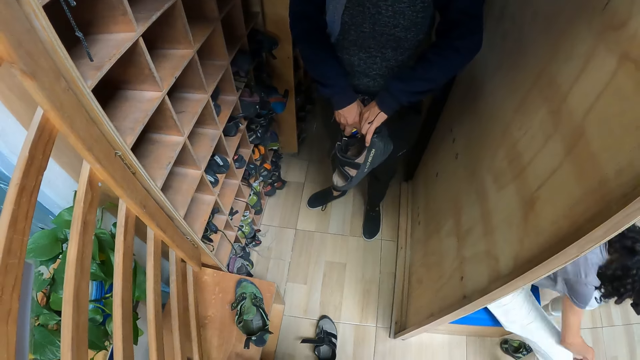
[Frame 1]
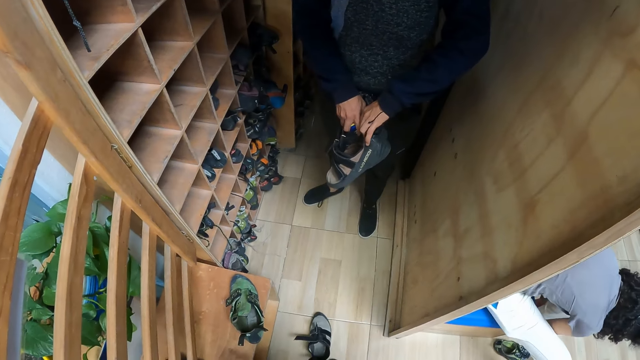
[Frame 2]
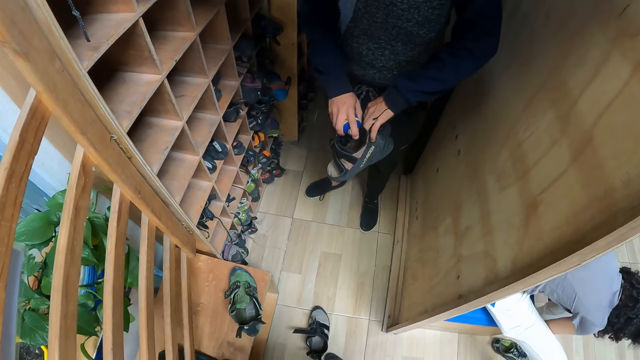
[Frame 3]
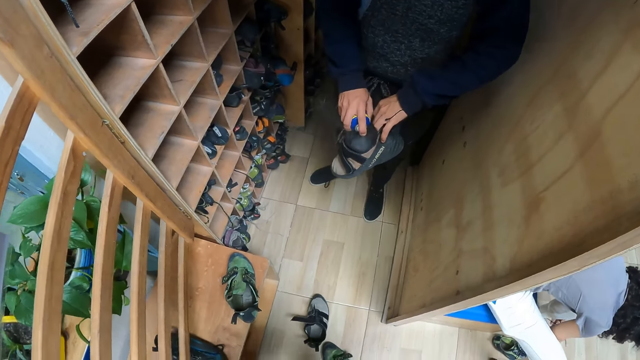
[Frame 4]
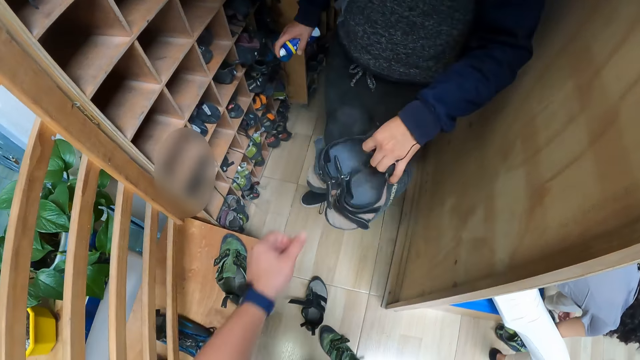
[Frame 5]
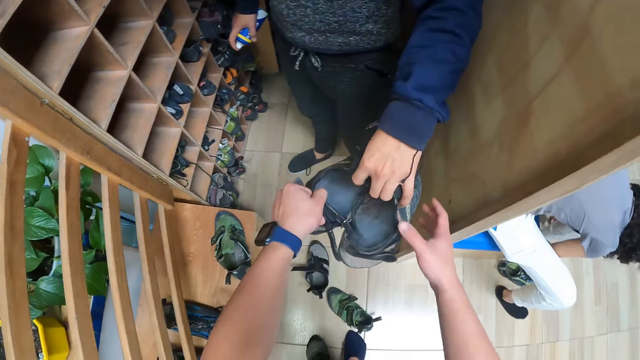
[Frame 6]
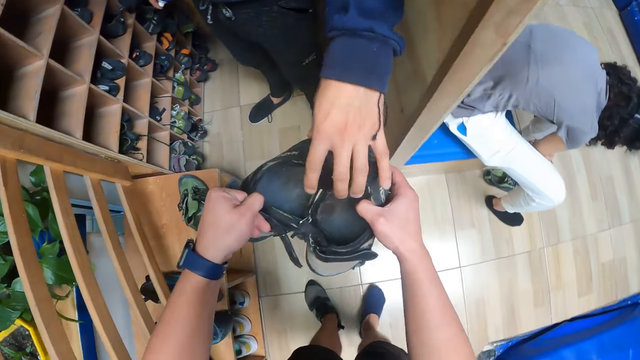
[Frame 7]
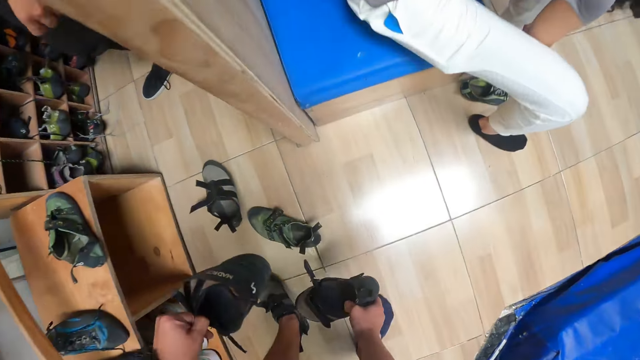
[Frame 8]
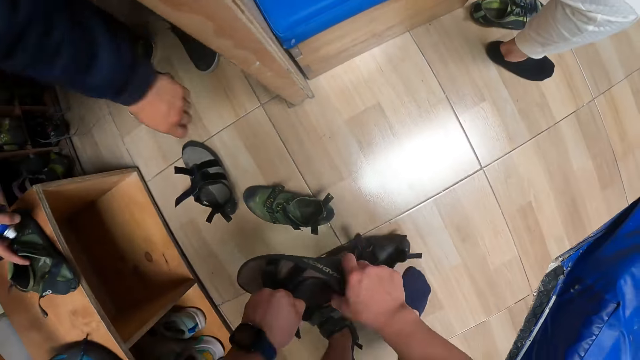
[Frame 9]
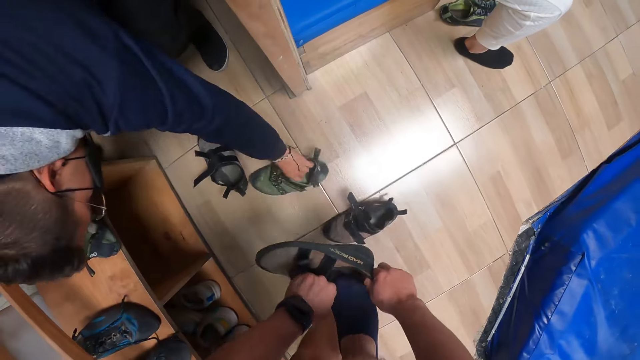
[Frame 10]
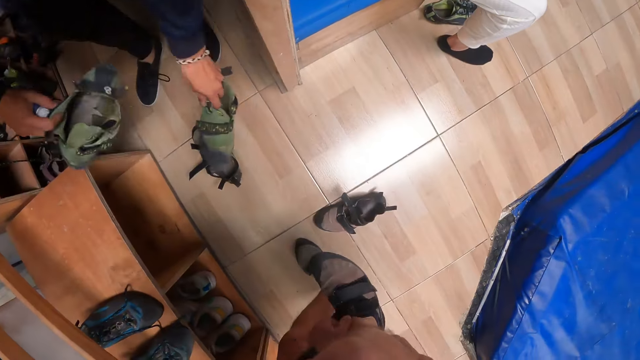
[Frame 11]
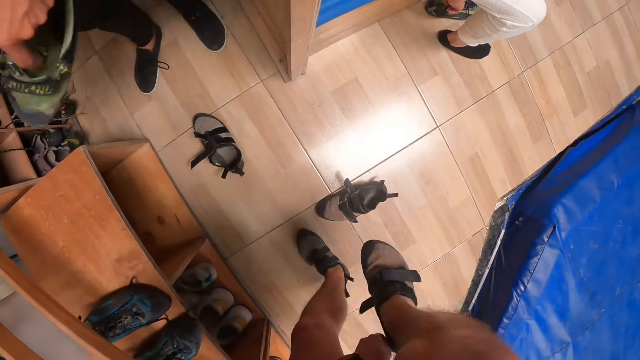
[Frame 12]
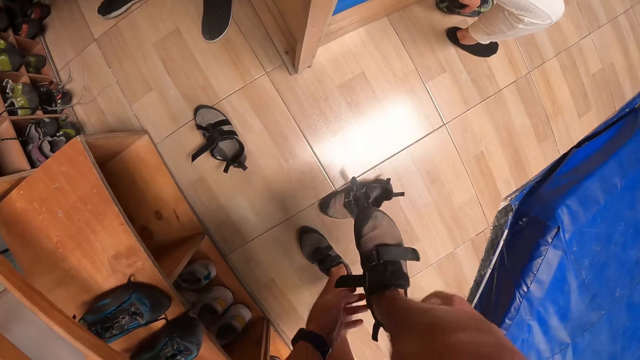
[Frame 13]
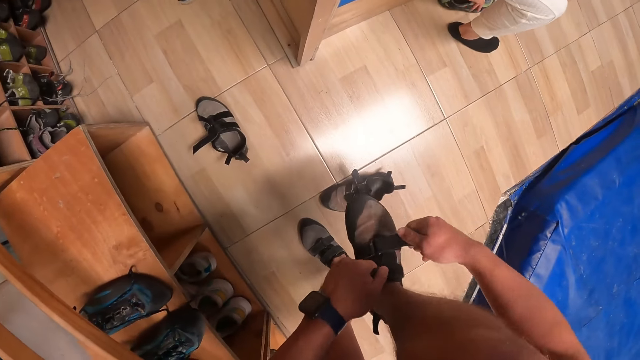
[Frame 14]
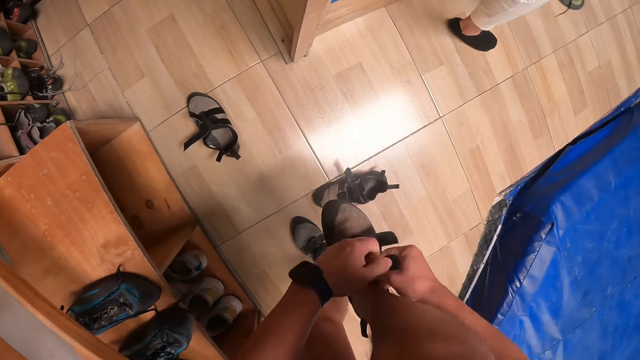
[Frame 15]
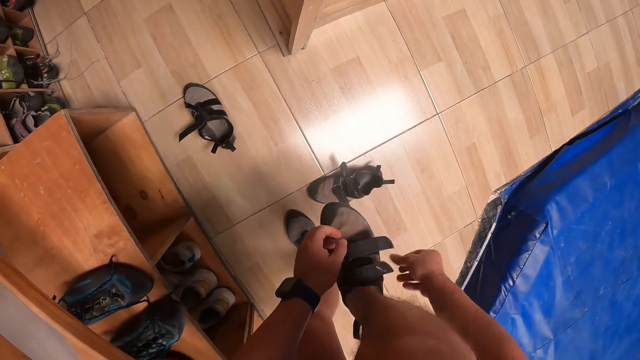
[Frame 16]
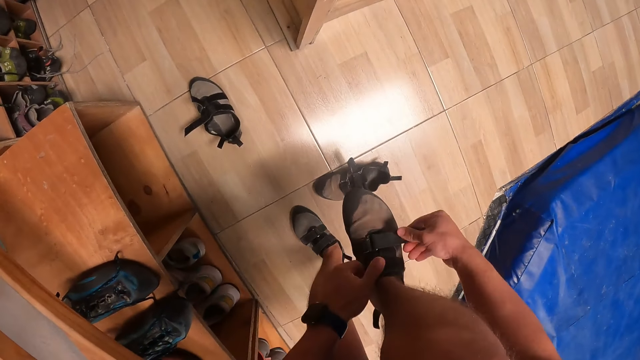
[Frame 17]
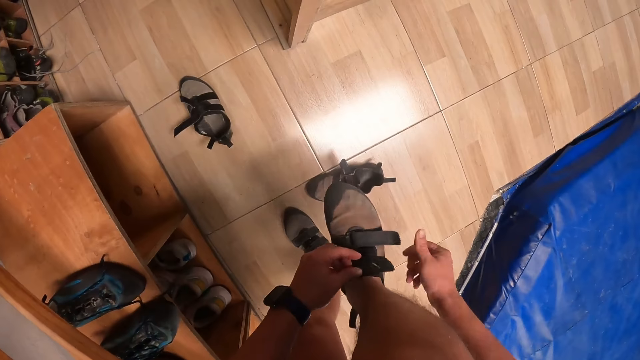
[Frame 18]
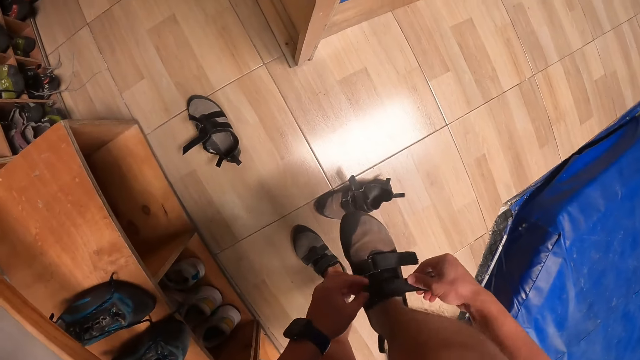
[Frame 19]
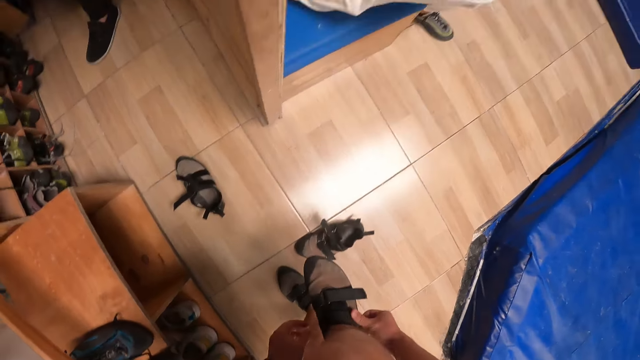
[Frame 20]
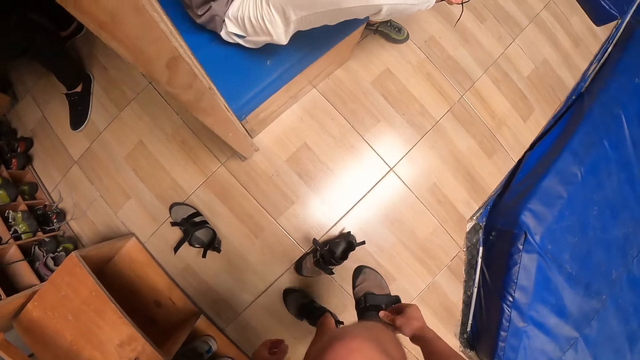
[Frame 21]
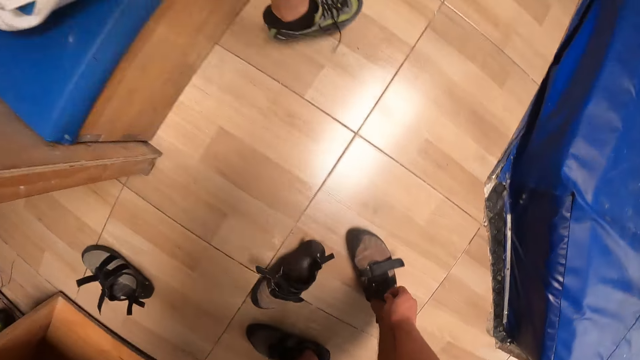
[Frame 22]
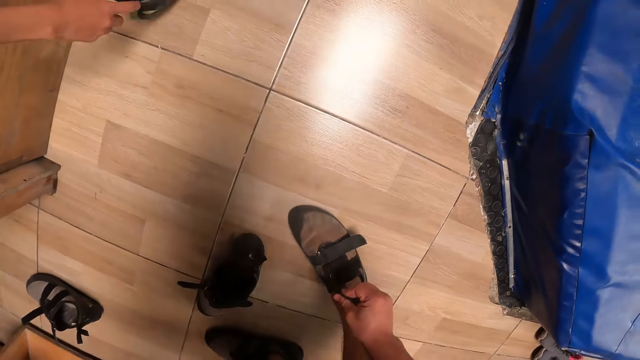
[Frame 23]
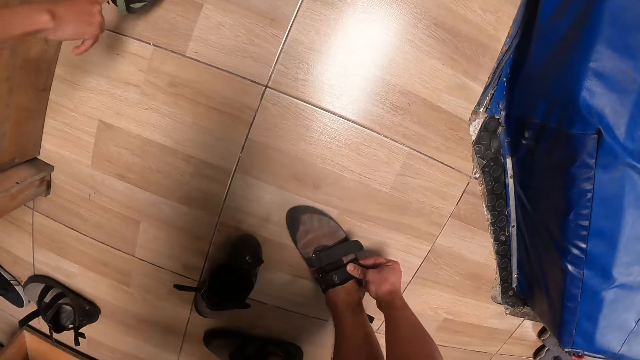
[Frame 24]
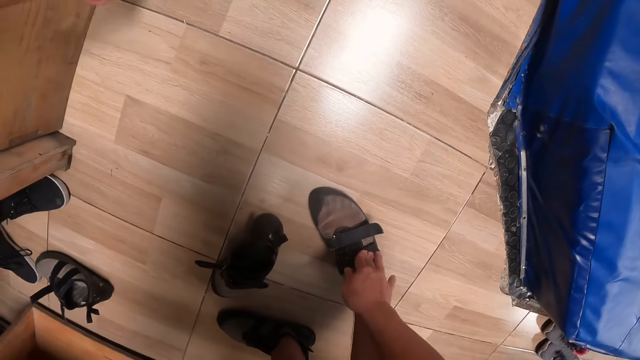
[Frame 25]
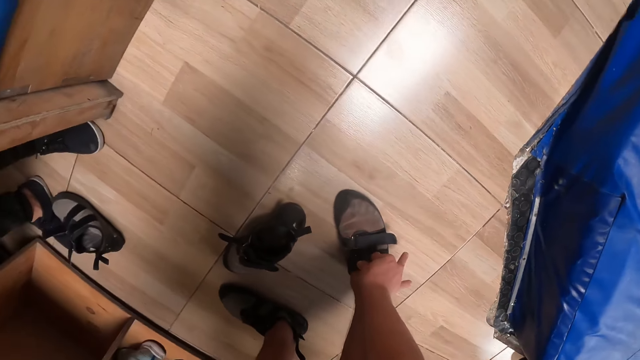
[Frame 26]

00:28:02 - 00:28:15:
The man stretches the pair of grey climbing shoes towards the camera wearer. The camera wearer collects the pair of grey climbing shoes from the man with both hands. He drops the left leg of the grey climbing shoes on the floor with his right hand. The man picks up the right leg of the green climbing shoes from the floor with his left hand. The camera wearer wears the grey climbing shoe on his right foot with both hands. The man picks up the left leg of the green climbing shoes from the wooden top with his left hand. The camera wearer straps the grey climbing shoe on his right foot with his right hand. He does this repeatedly. He drops his right foot. The woman adjusts the light green shoe on her right foot with her right hand. The camera wearer straps the grey climbing shoe on his right foot with his right hand.

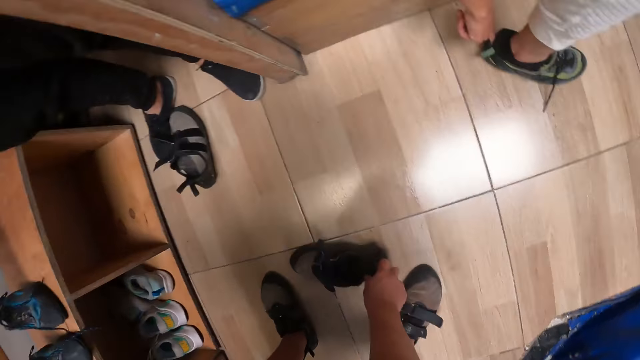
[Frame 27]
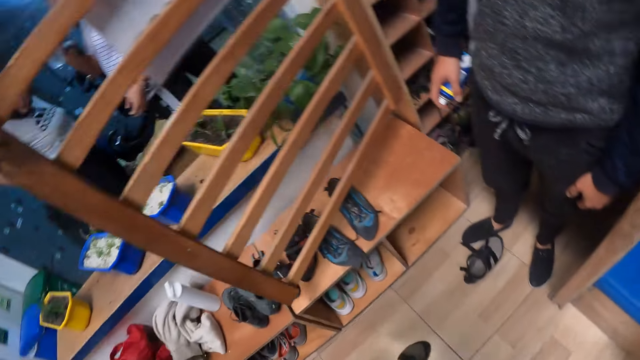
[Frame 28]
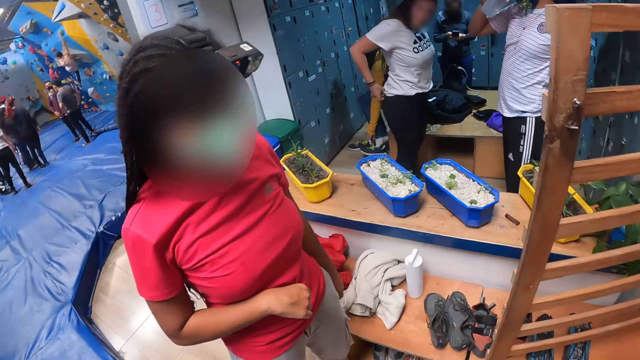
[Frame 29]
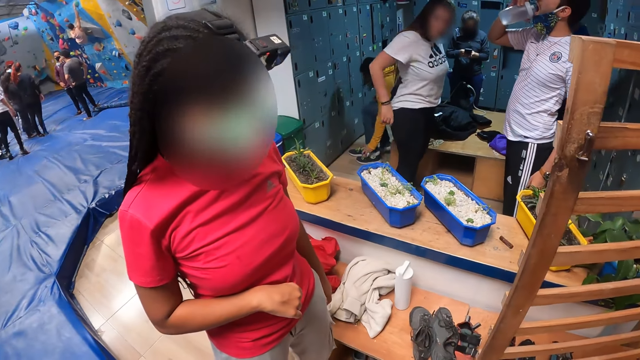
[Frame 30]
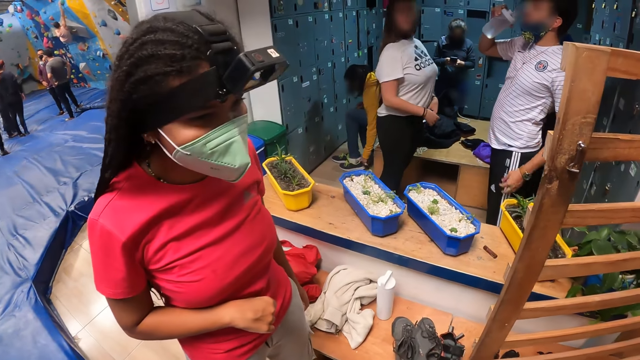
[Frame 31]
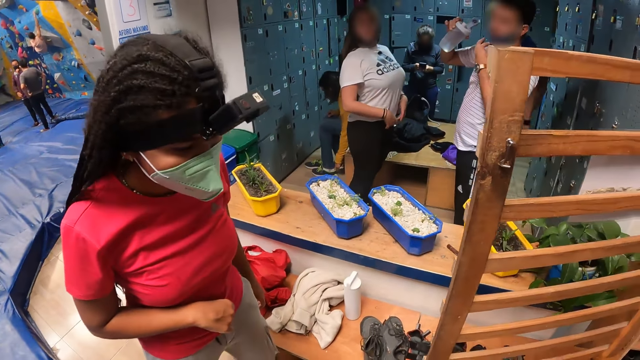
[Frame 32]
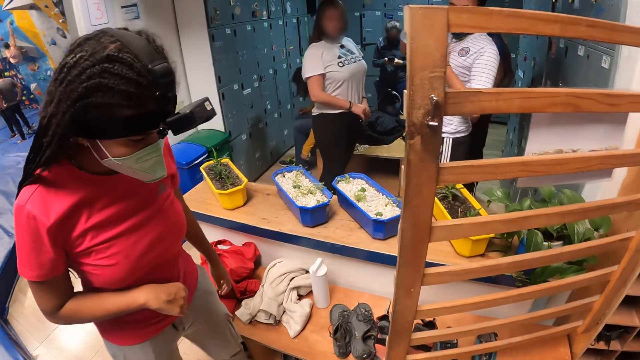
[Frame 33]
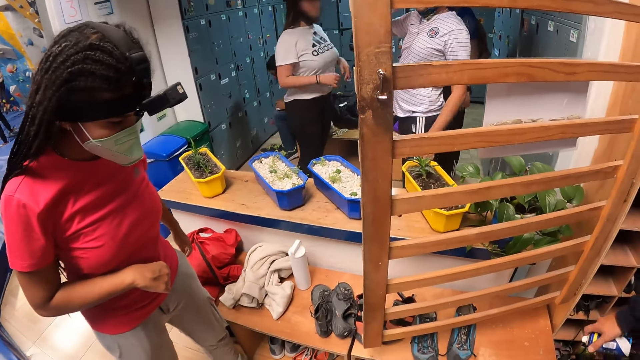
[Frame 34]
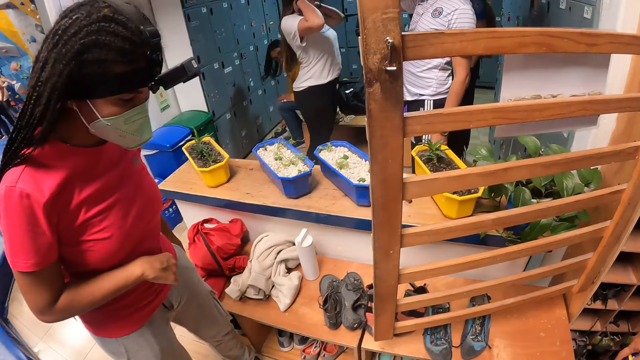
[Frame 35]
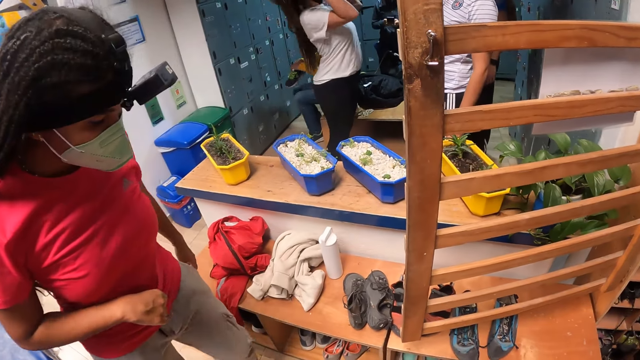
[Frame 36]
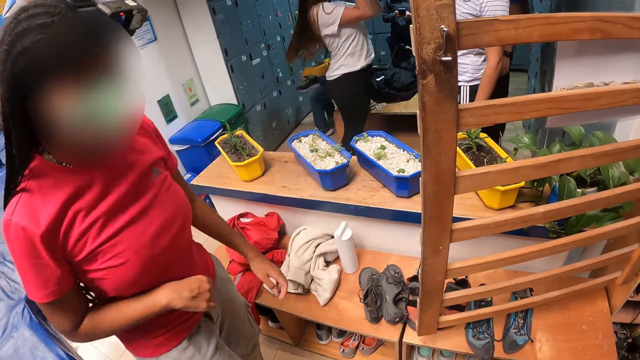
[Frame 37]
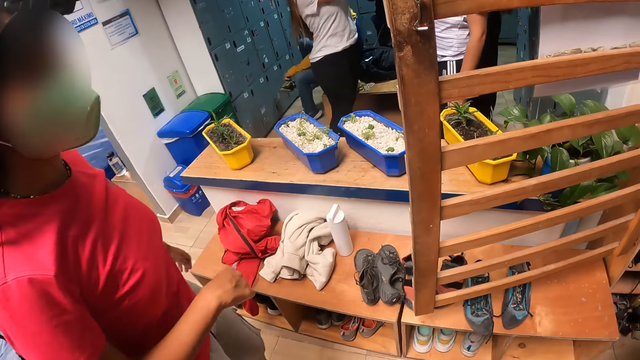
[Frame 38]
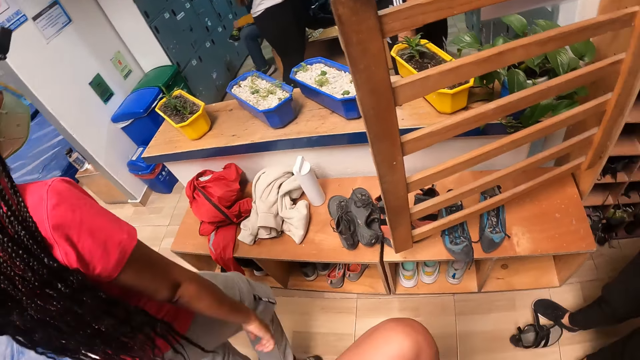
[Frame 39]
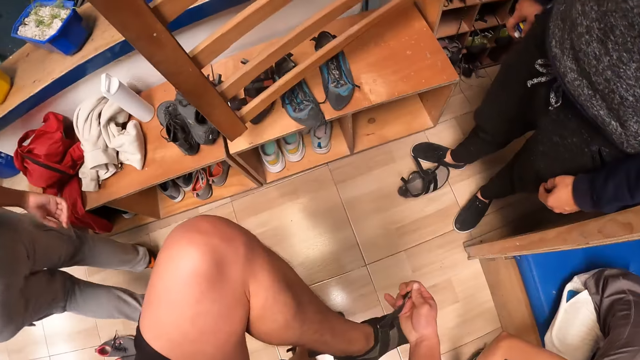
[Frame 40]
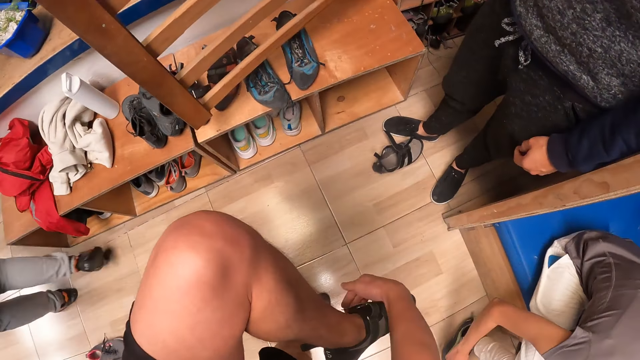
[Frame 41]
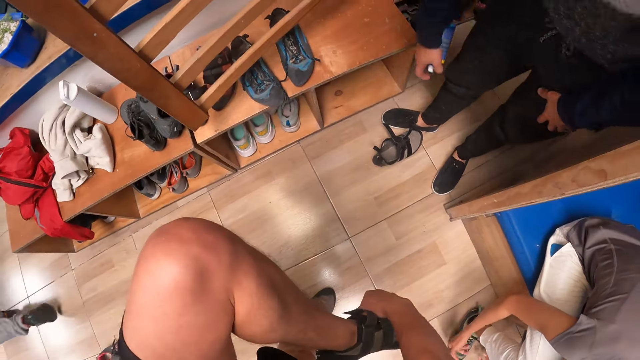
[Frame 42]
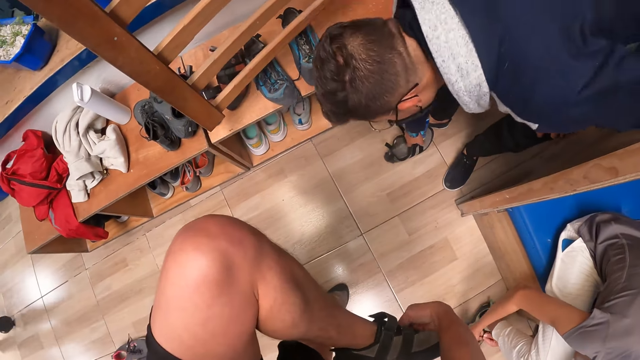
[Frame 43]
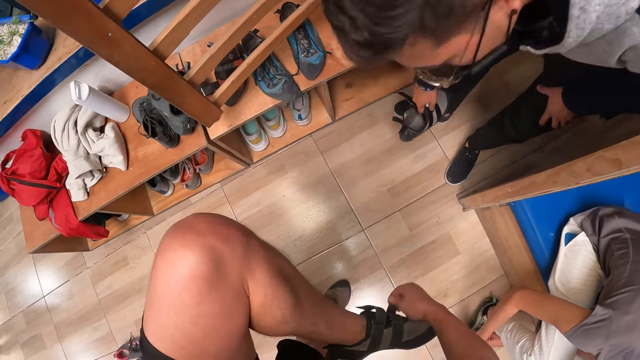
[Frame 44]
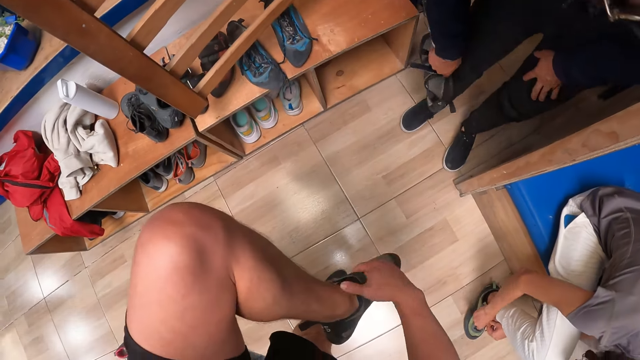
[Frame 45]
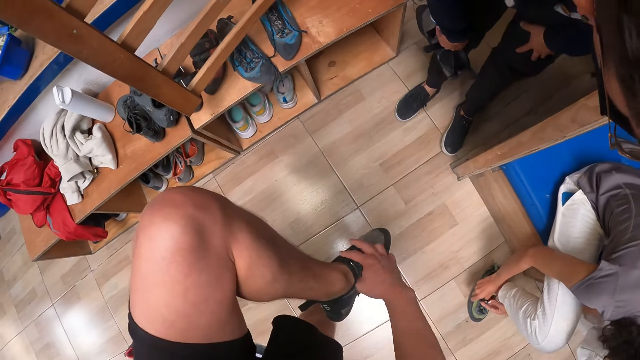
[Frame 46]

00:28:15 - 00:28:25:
The camera wearer picks up a shoe and interacts with a lady. A man drinks from a bottle in his right hand. A woman picks up a black shoe with her right hand. The lady walks away. The camera wearer adjusts the shoe strap on his left foot with his right hand. Another woman ties her shoelace with both hands. Another man picks up a grey climbing shoe from the floor with his right hand. The camera wearer unfastens the shoe lace.
